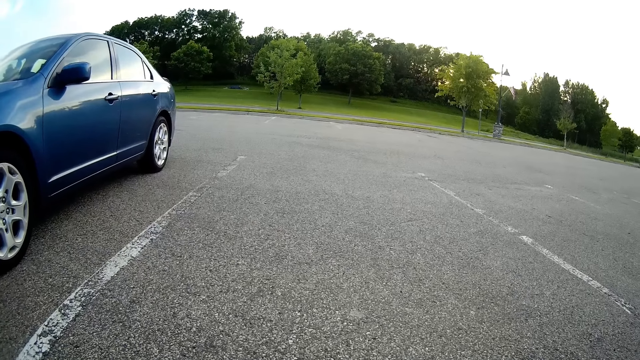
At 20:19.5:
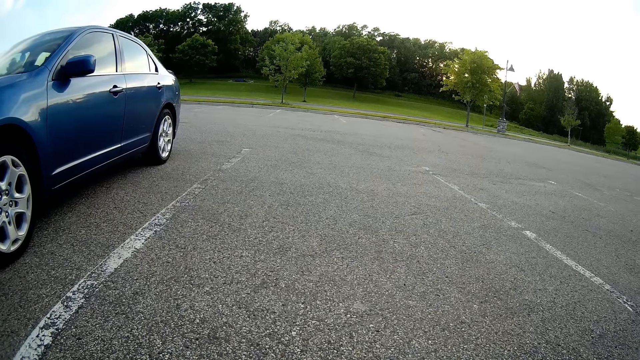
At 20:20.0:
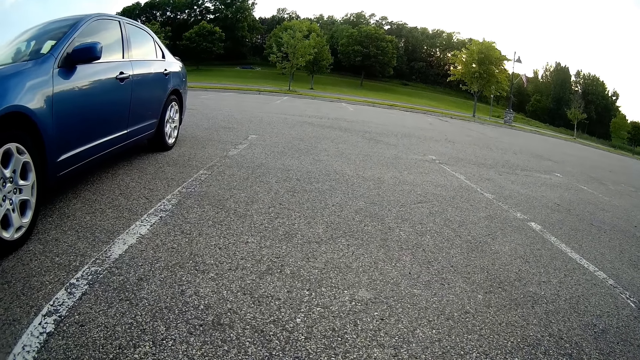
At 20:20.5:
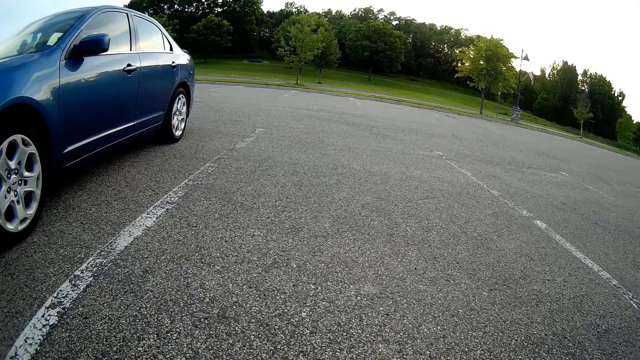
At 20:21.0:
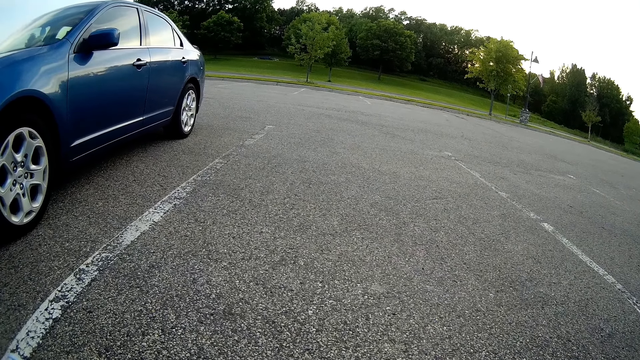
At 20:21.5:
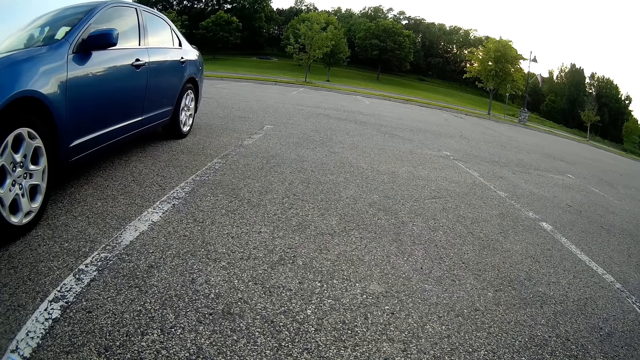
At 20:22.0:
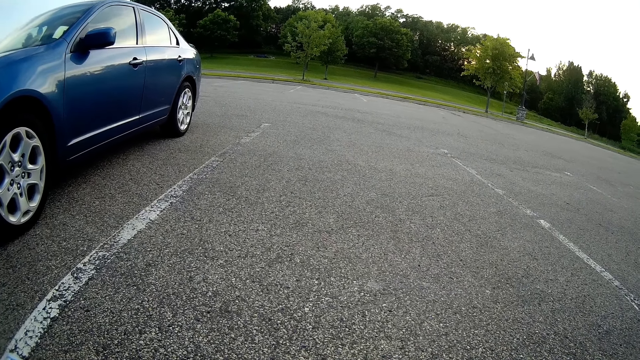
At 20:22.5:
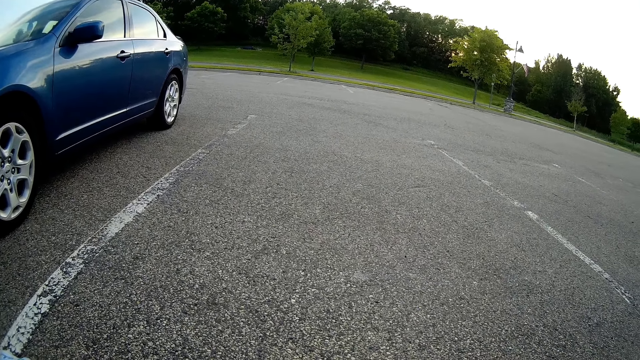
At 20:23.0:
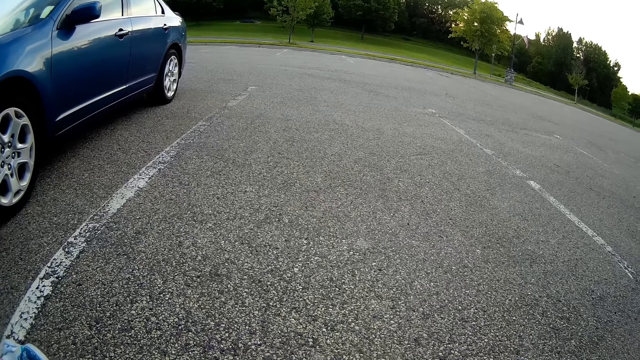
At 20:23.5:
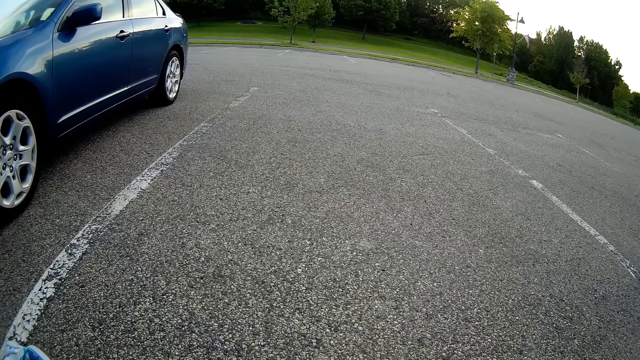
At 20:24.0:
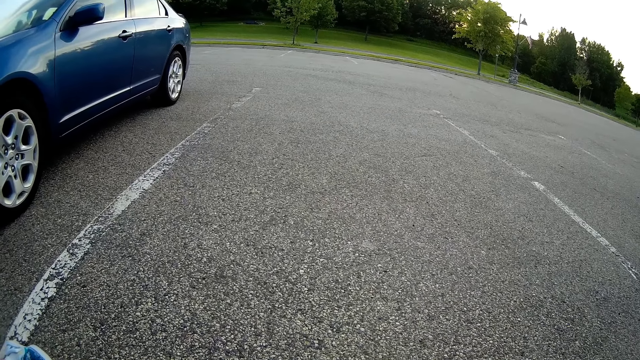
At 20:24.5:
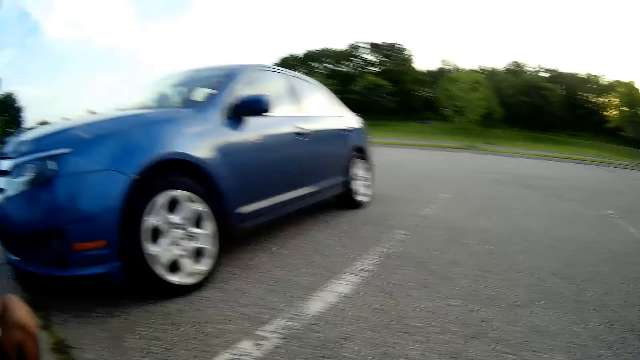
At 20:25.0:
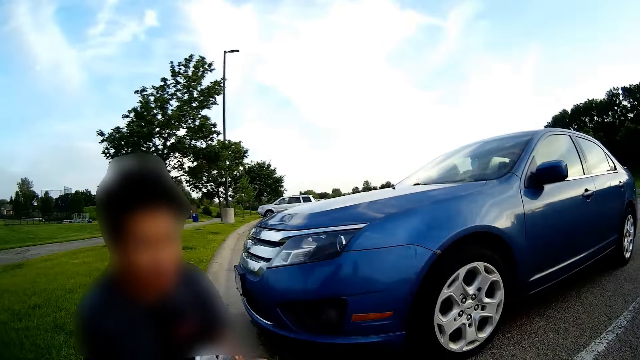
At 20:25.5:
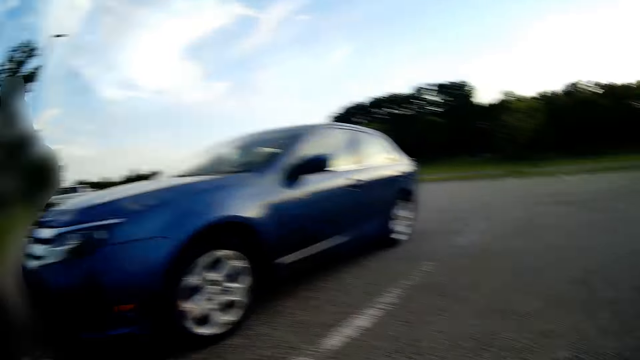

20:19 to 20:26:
The camera wearer interacts with the man outside the car.

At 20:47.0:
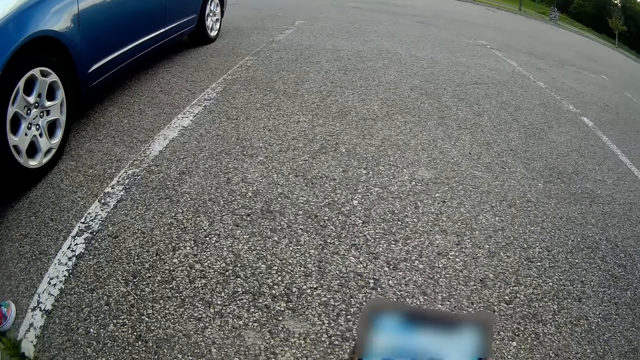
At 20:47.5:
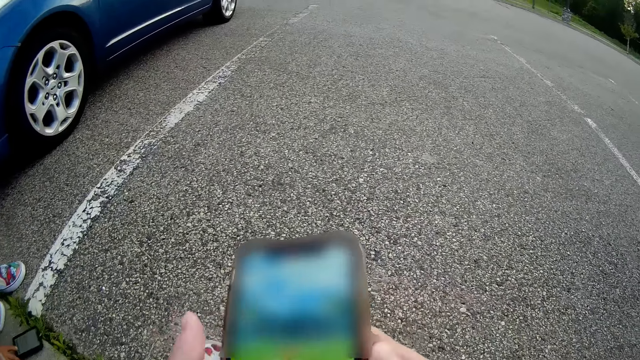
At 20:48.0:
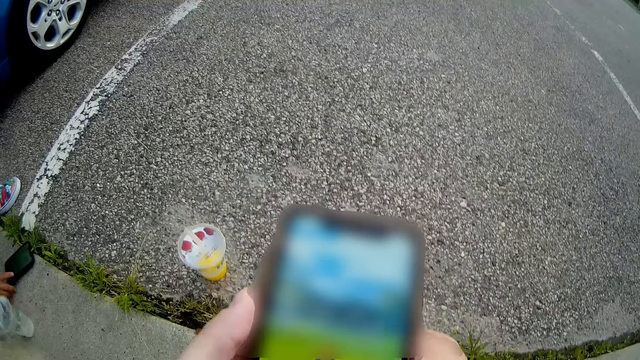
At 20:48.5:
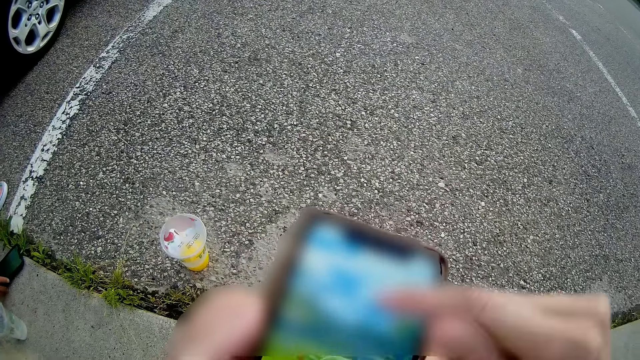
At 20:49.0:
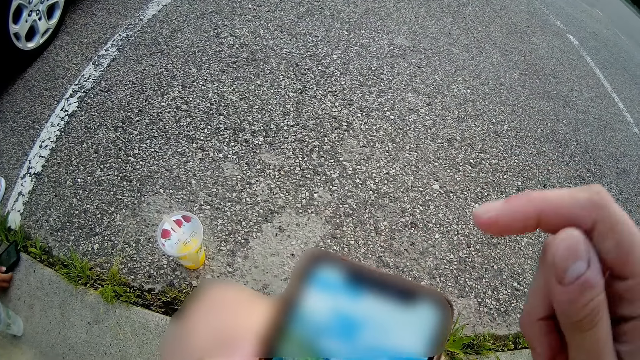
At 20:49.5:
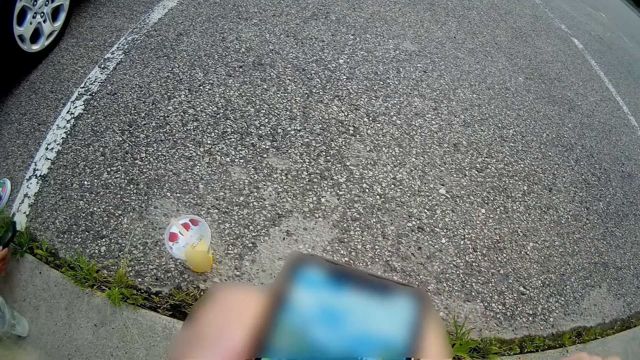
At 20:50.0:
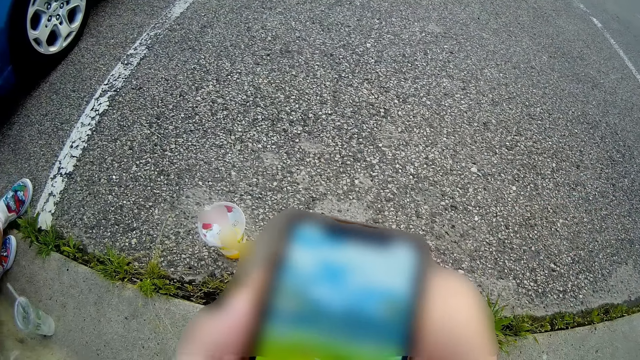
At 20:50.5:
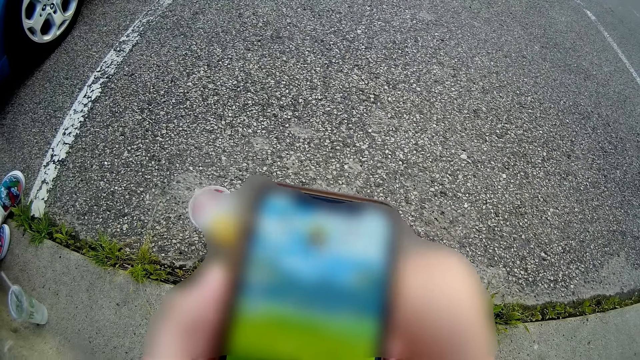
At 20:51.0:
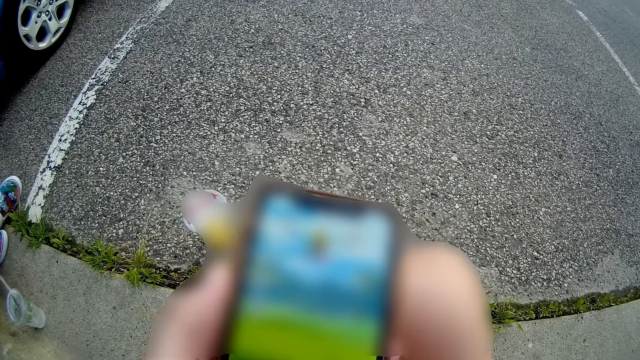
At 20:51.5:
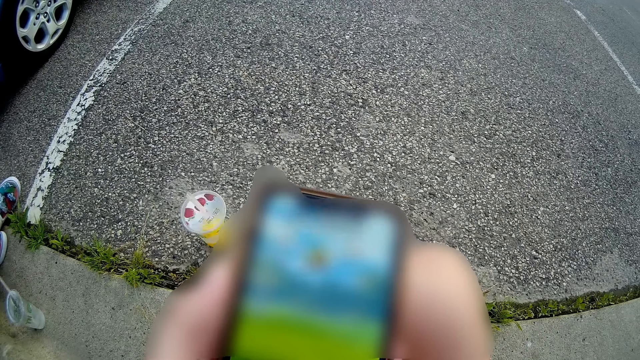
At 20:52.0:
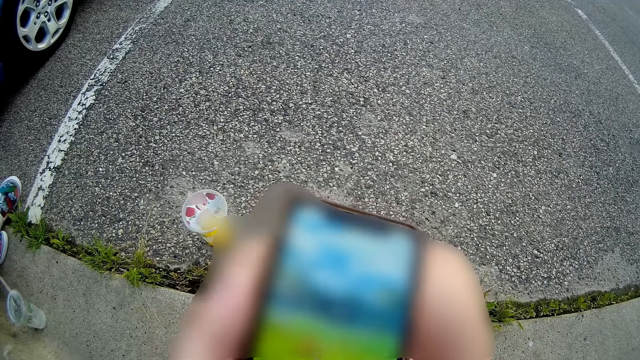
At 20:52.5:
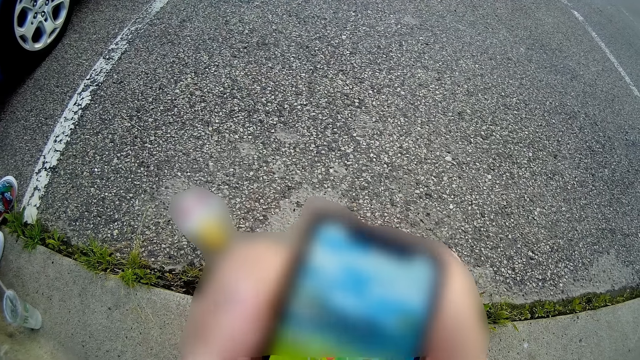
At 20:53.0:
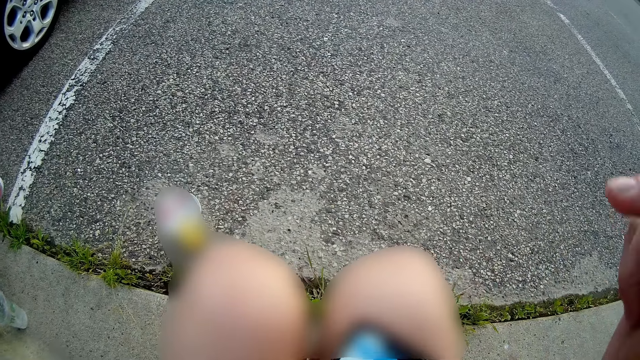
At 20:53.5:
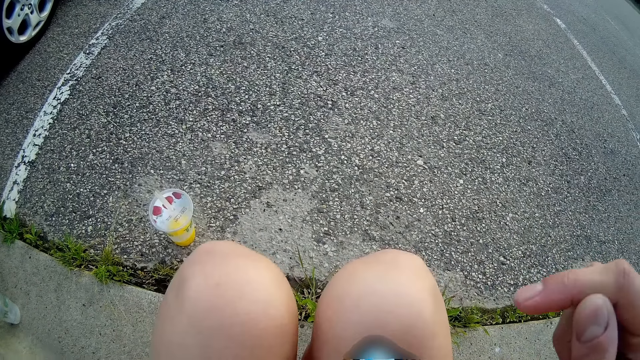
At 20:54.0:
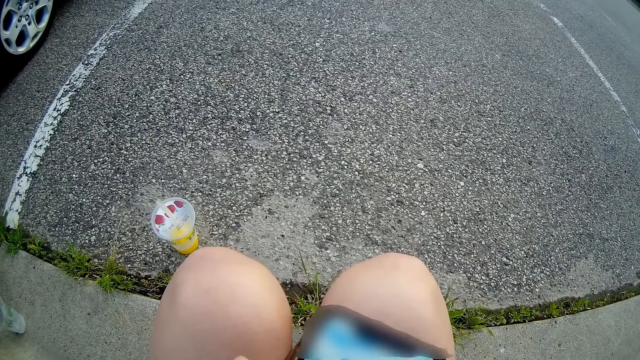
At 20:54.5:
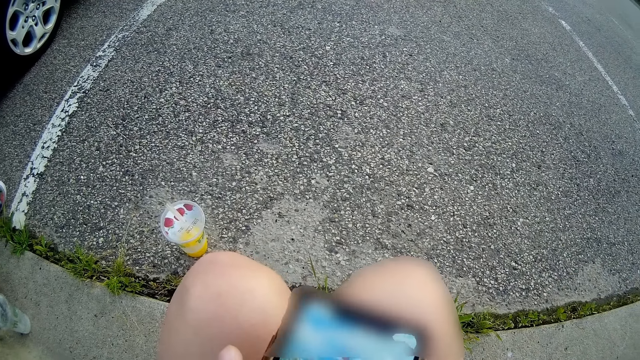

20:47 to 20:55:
A man takes a phone from the floor. The man interacts with the camera wearer outside the car.

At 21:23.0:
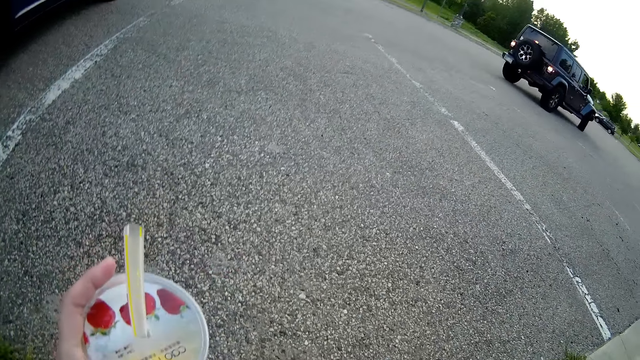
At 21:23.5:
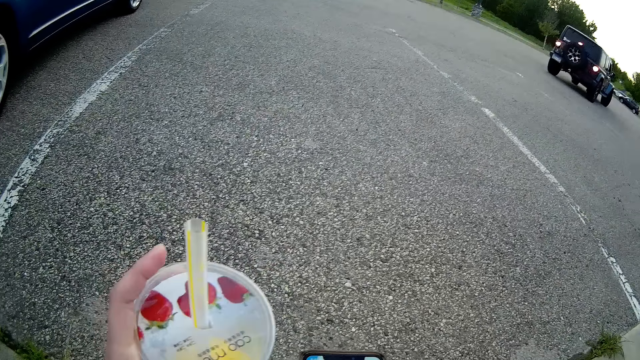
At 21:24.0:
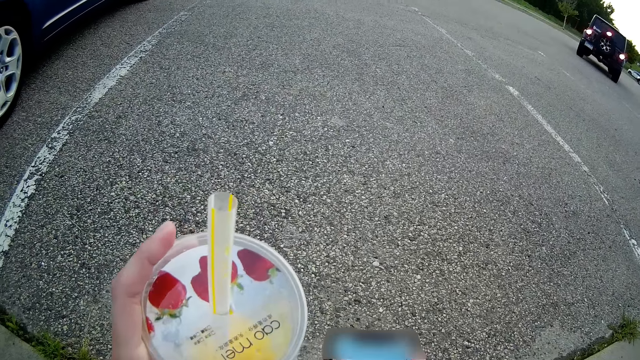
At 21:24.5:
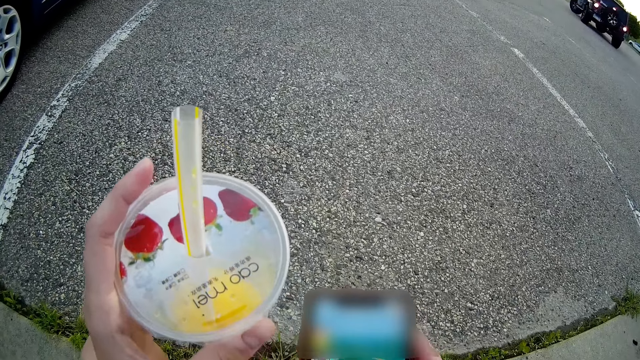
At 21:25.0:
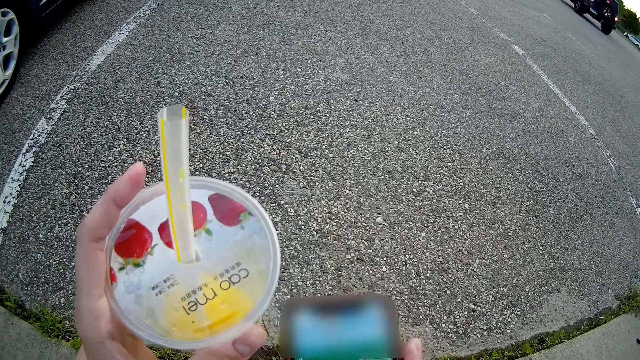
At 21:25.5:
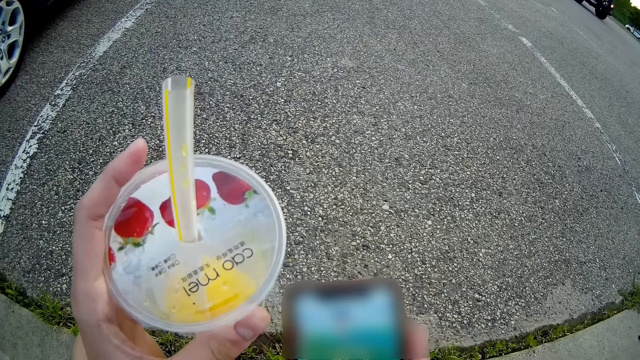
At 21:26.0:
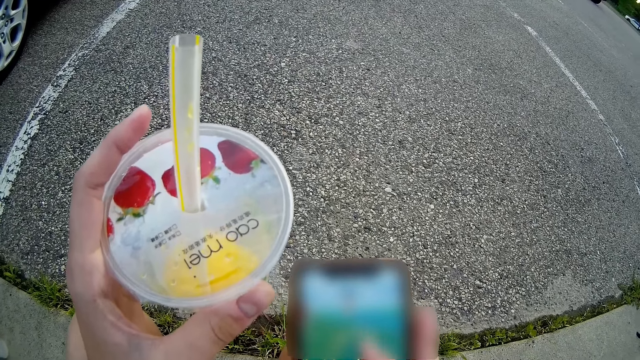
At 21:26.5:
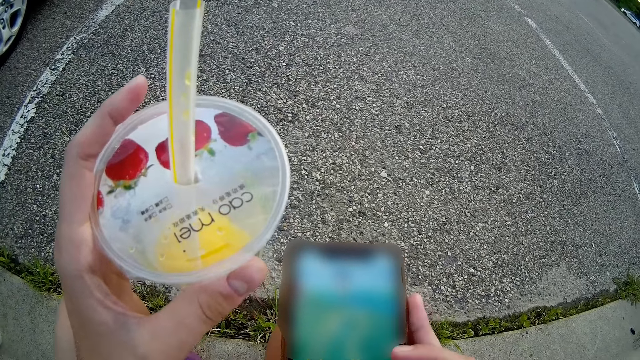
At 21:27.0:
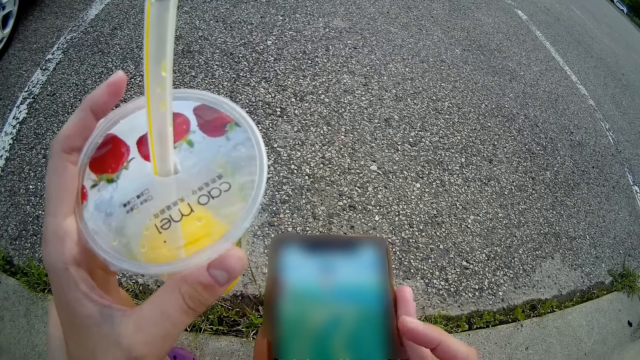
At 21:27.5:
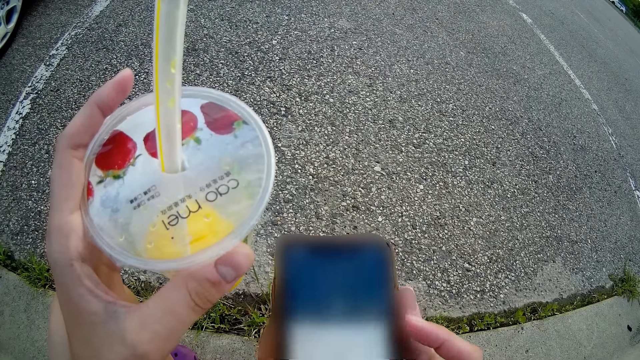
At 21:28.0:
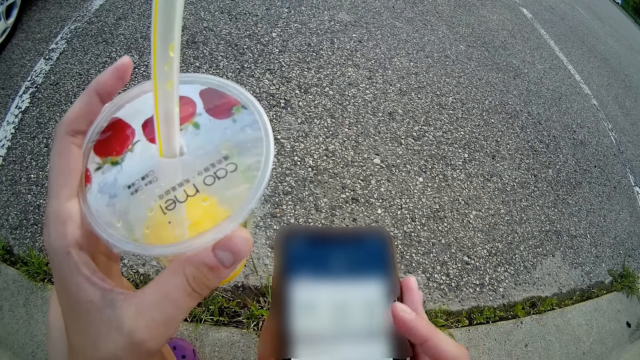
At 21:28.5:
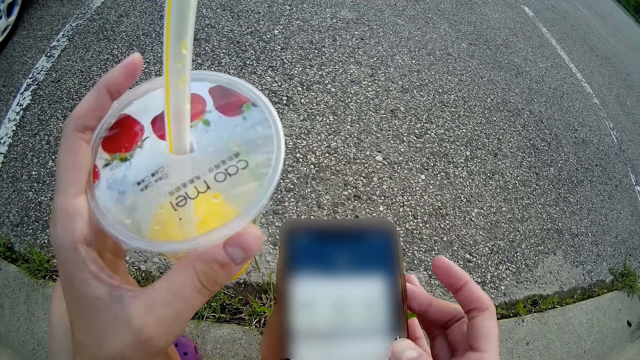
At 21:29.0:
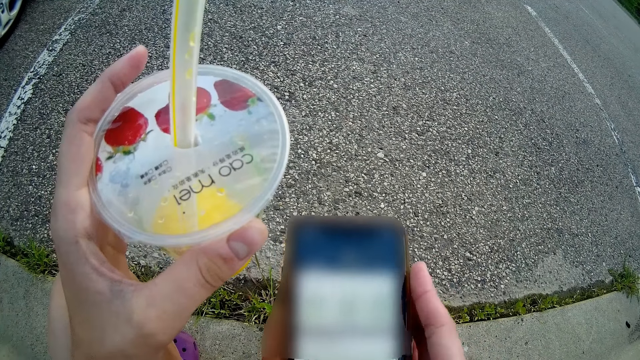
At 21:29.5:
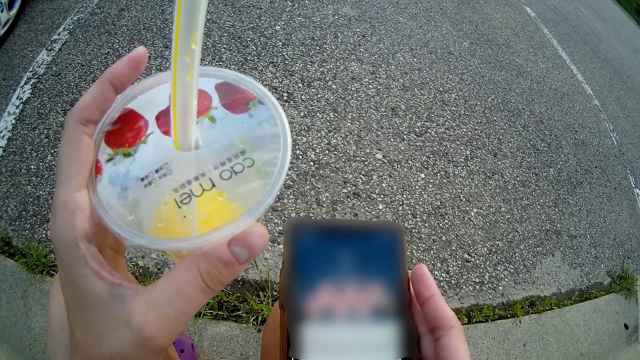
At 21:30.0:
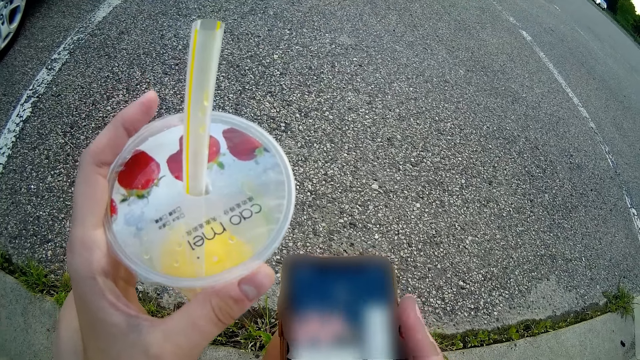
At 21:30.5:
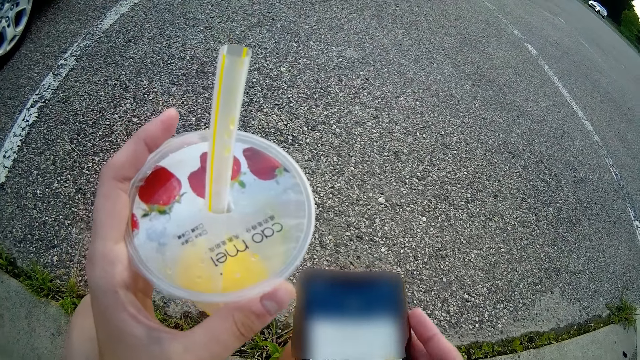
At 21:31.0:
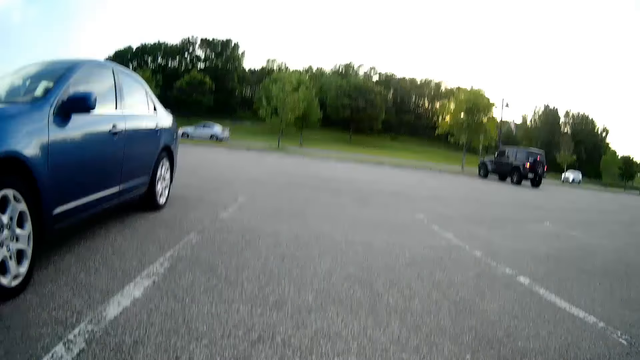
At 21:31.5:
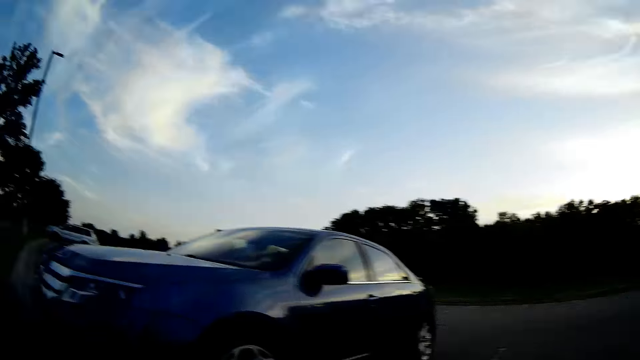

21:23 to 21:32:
The camera wearer speaks to the man outside the car.
